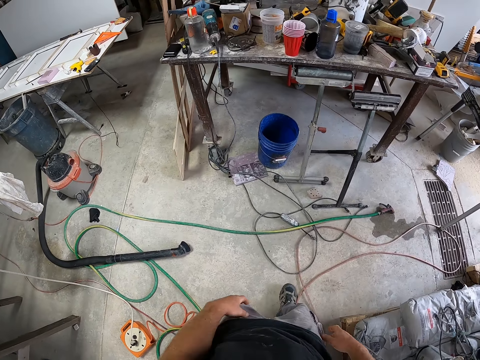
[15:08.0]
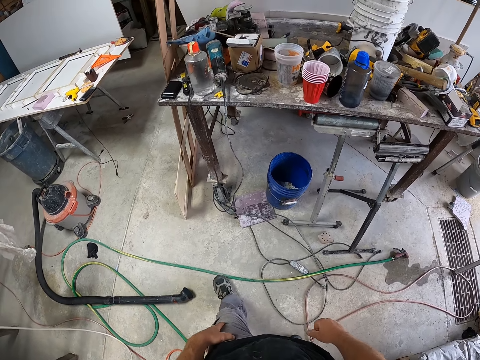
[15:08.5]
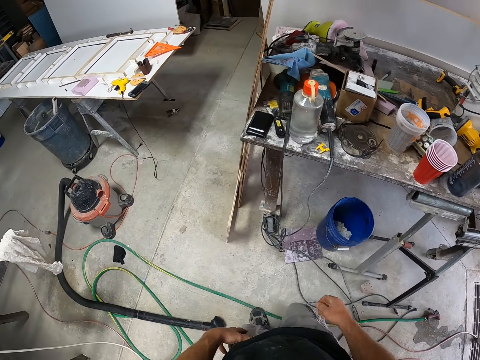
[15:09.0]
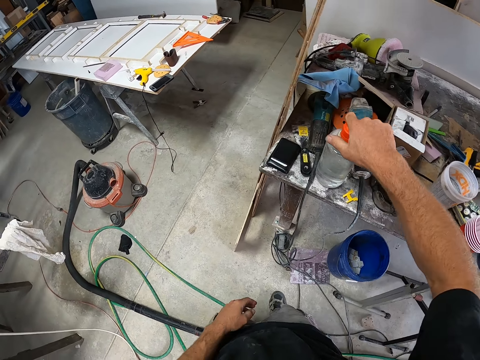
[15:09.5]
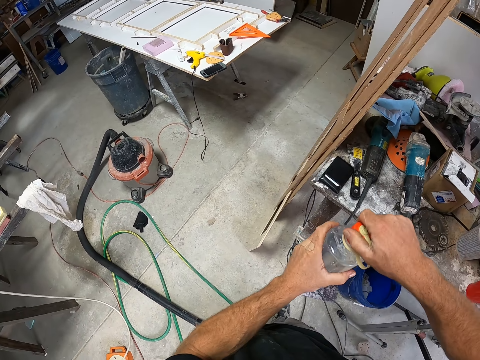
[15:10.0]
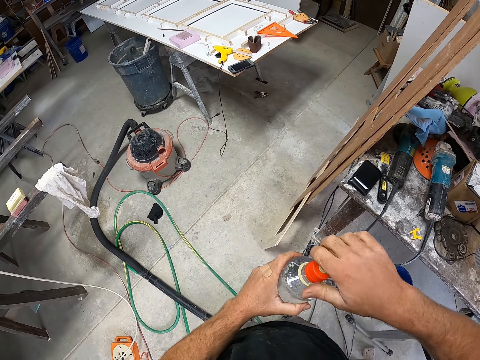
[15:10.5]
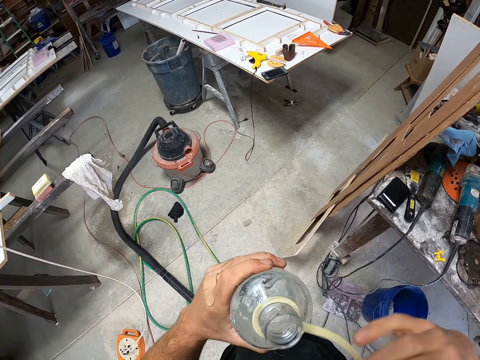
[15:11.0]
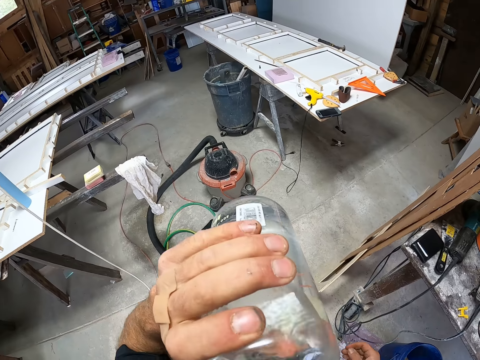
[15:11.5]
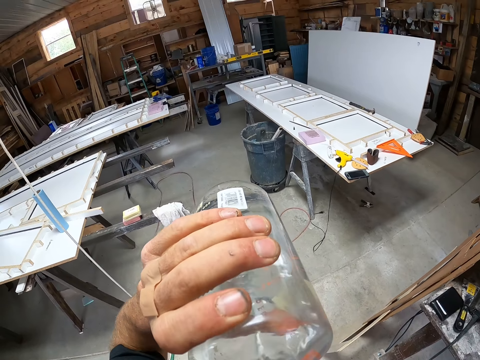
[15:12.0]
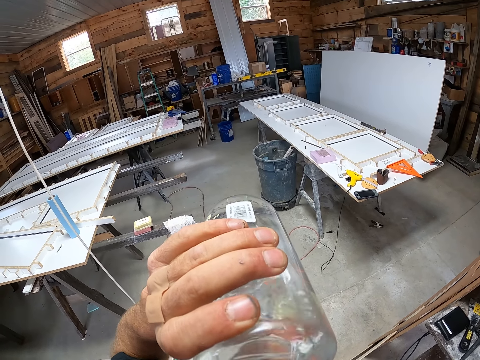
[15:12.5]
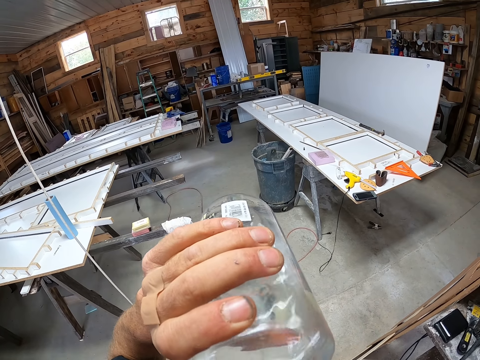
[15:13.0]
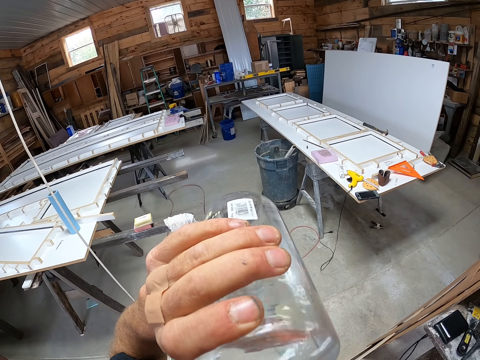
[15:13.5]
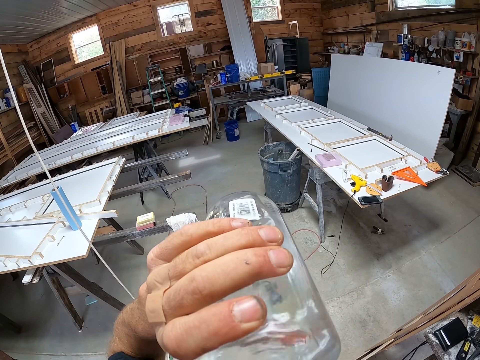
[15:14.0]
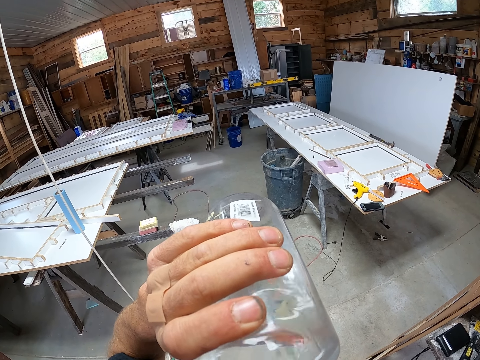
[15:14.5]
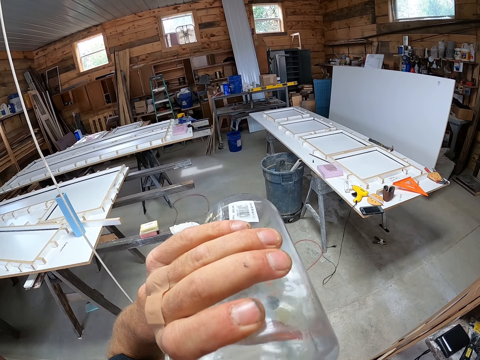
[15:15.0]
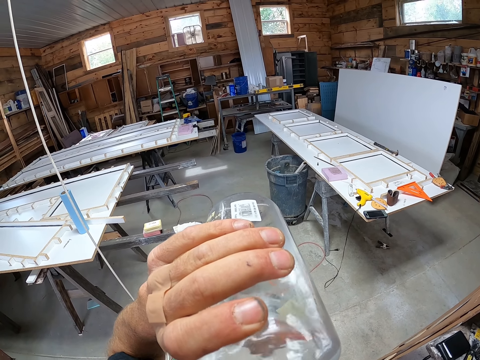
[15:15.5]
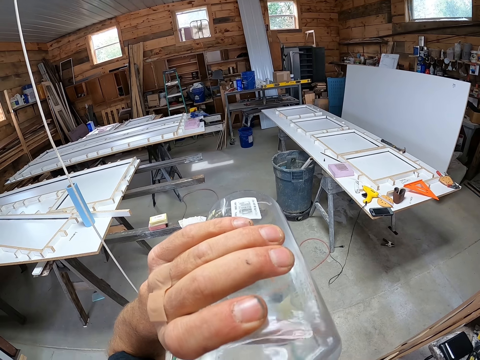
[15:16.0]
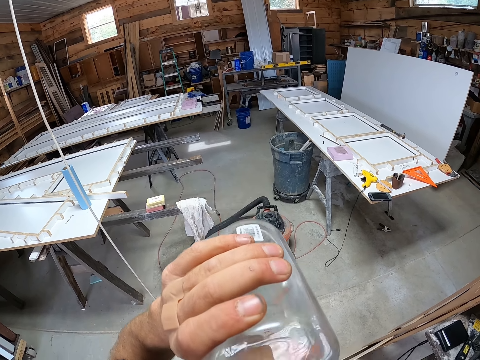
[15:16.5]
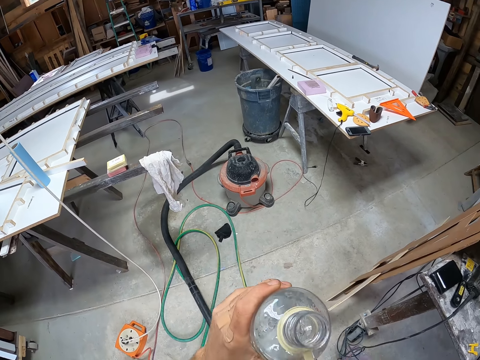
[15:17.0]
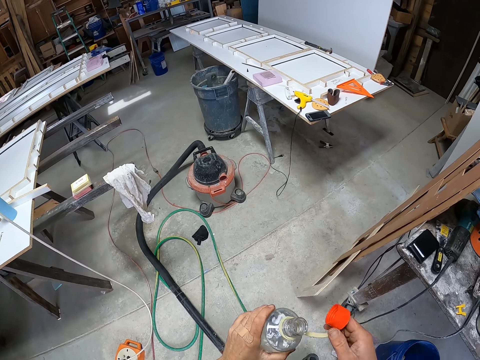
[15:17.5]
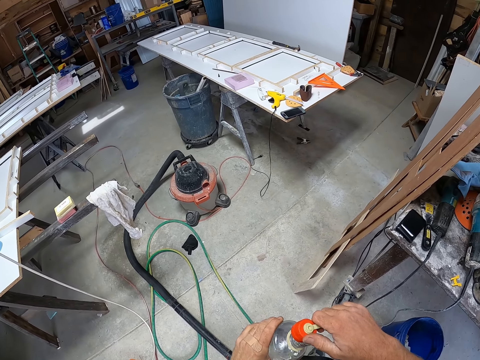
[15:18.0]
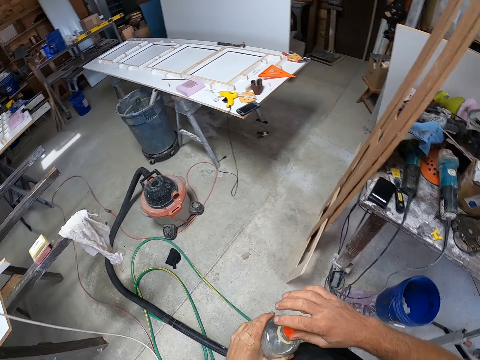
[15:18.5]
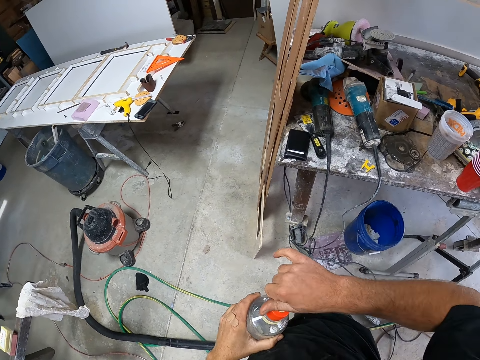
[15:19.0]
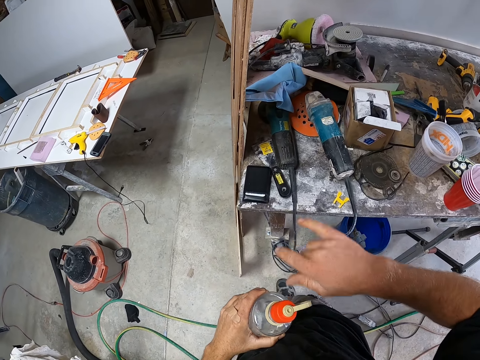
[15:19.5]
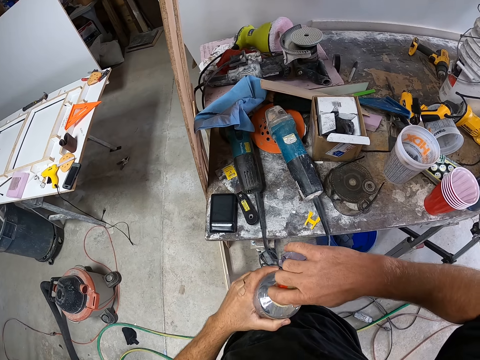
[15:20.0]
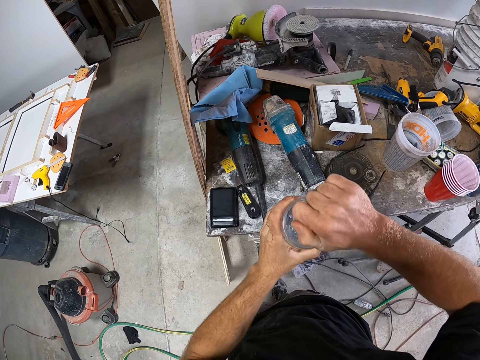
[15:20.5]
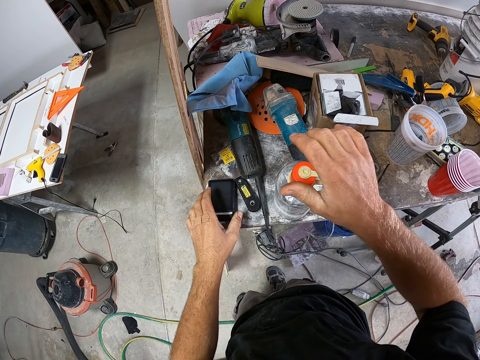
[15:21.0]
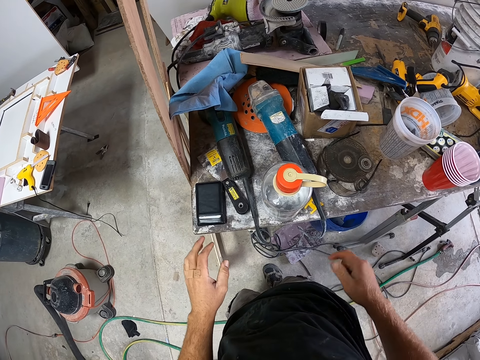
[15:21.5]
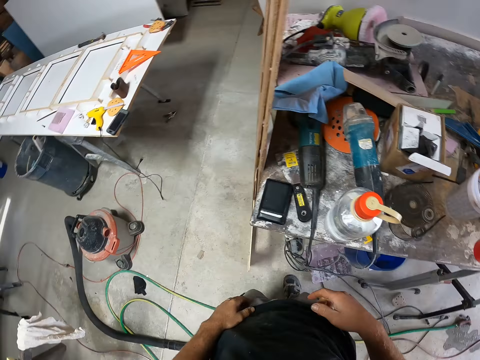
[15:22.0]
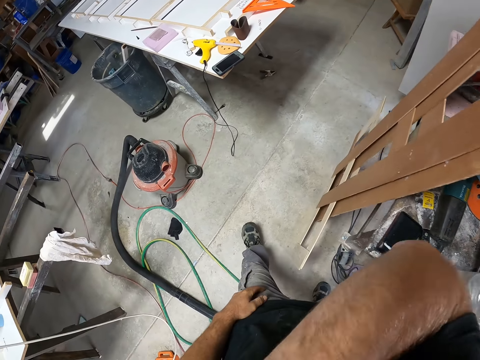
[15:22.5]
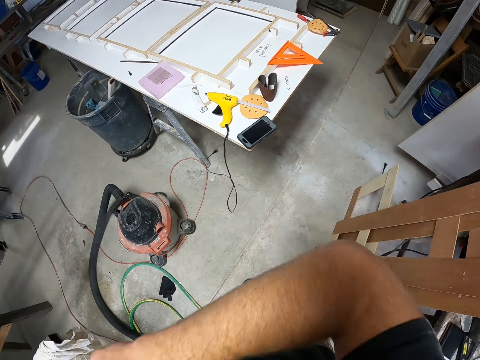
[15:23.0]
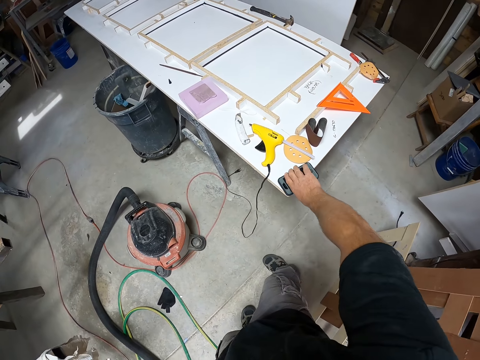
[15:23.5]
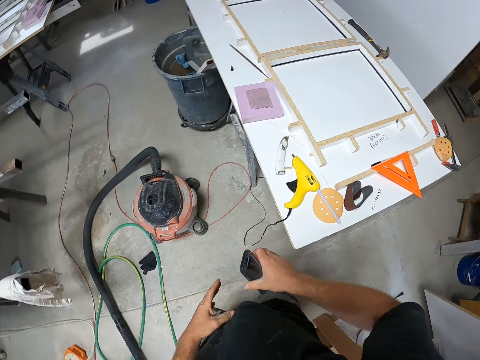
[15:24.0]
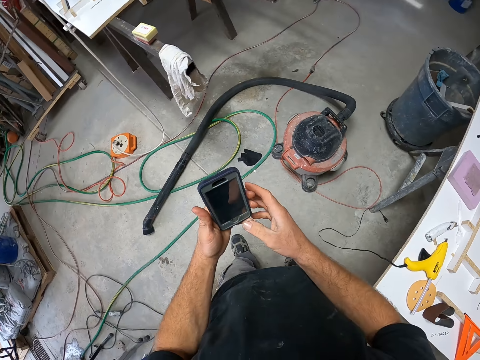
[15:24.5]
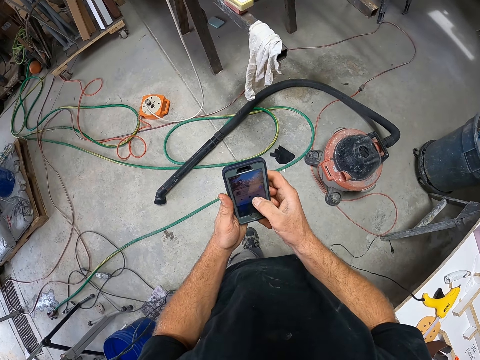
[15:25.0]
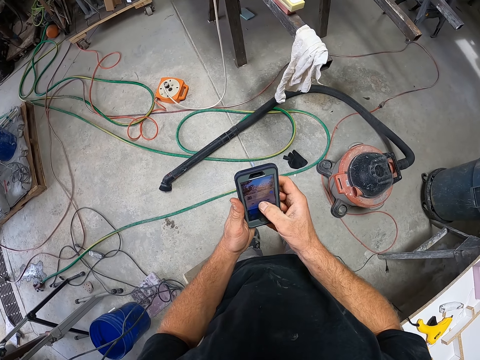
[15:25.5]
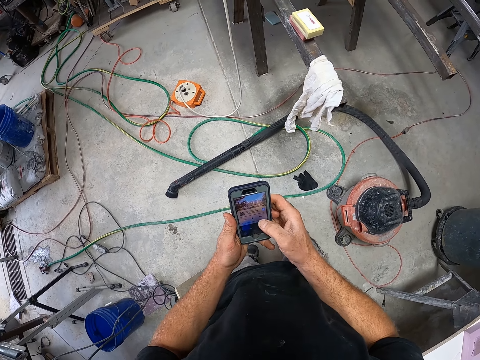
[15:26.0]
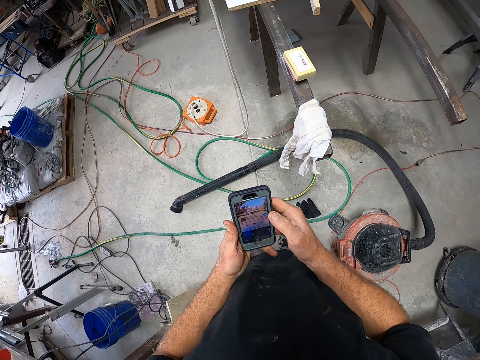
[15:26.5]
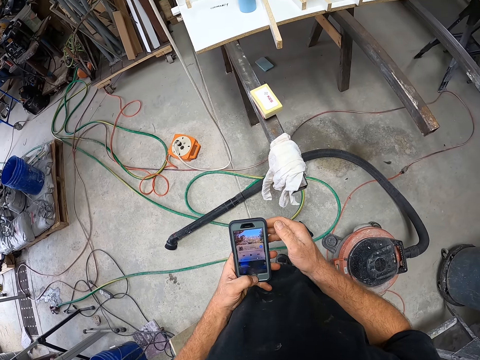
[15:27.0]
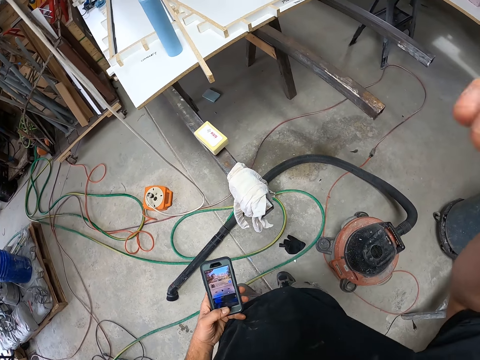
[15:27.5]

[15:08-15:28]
The camera wearer picks up a bottle of water from a table. He opens the bottle of water. He drinks from the bottle of water. He closes the bottle of water with the top. He drops the bottle of water on the table. He turns around the workshop. He touches his face. He picks up a phone from the table. He presses the phone.
